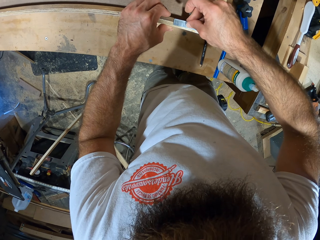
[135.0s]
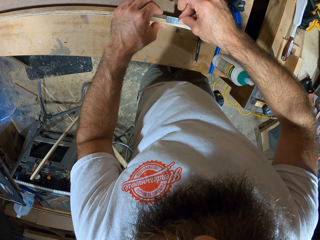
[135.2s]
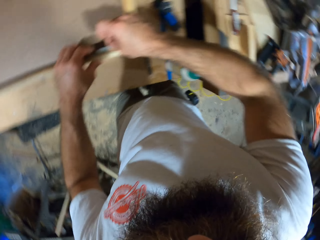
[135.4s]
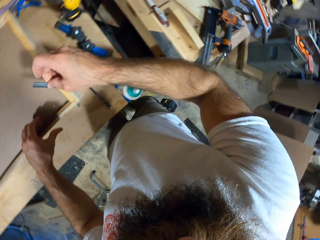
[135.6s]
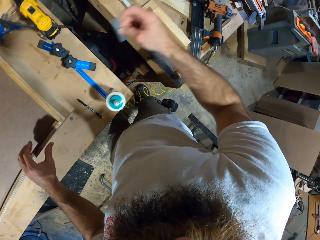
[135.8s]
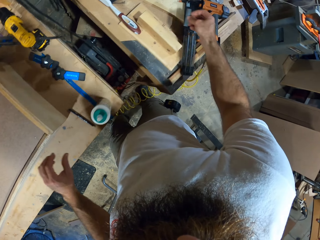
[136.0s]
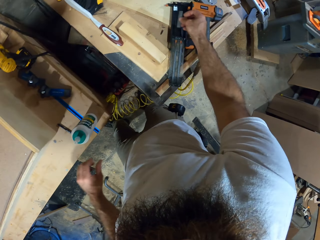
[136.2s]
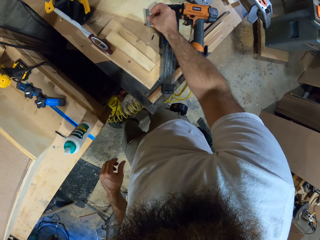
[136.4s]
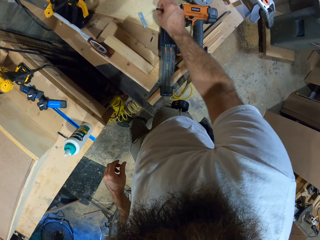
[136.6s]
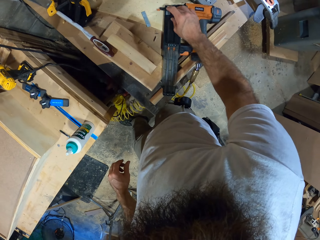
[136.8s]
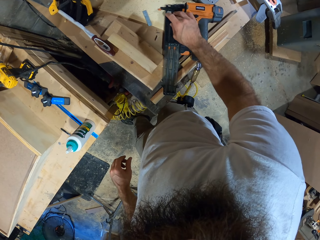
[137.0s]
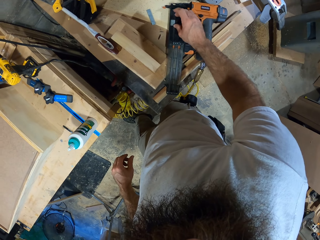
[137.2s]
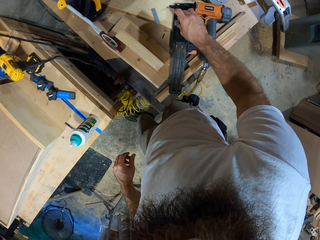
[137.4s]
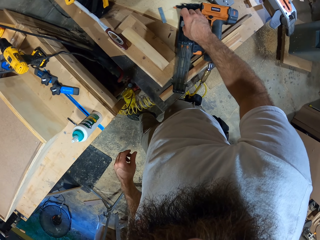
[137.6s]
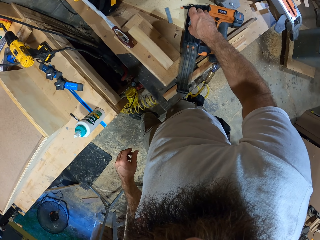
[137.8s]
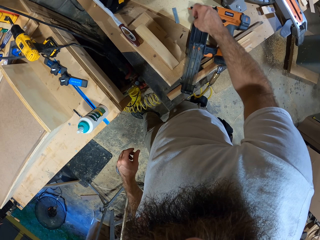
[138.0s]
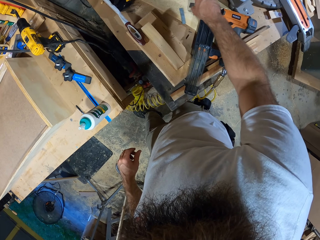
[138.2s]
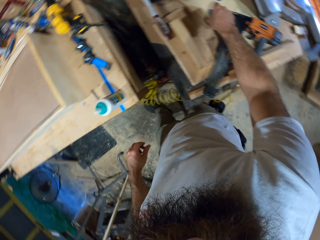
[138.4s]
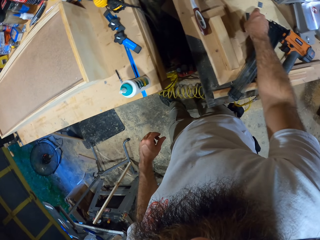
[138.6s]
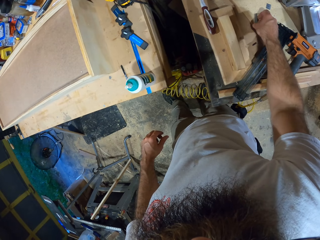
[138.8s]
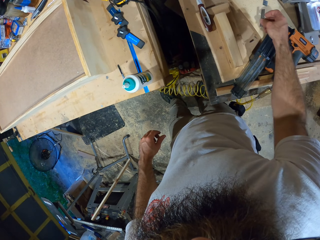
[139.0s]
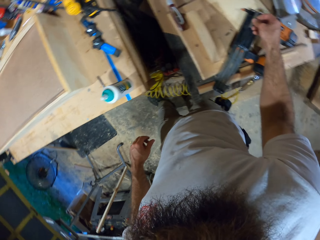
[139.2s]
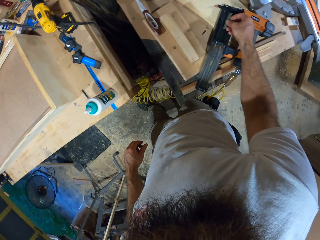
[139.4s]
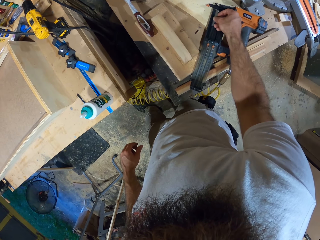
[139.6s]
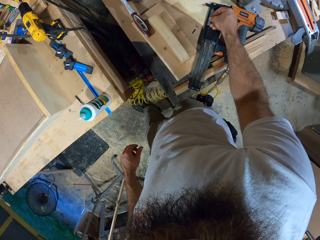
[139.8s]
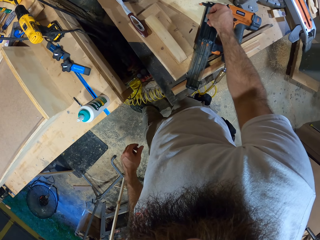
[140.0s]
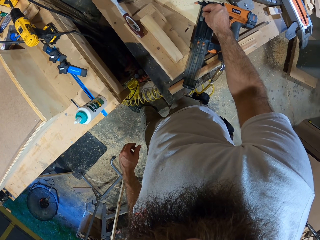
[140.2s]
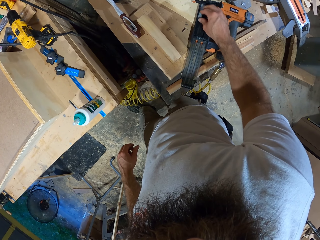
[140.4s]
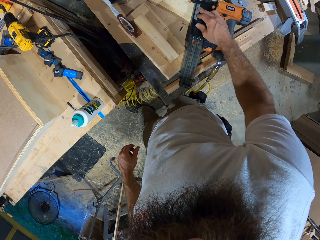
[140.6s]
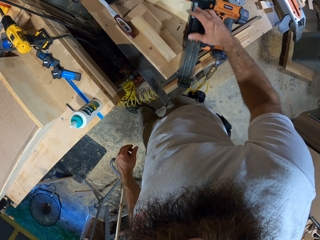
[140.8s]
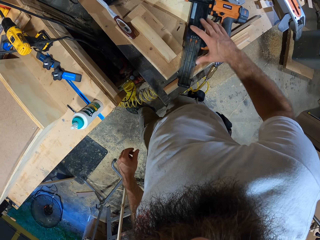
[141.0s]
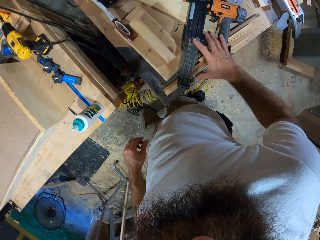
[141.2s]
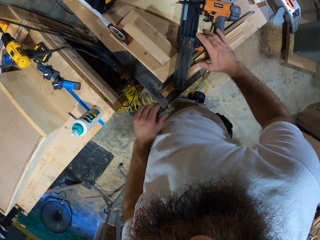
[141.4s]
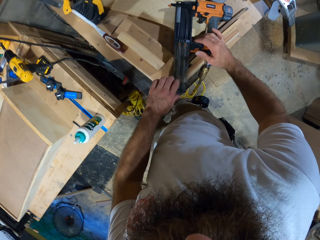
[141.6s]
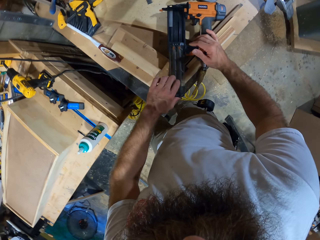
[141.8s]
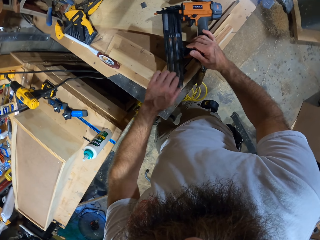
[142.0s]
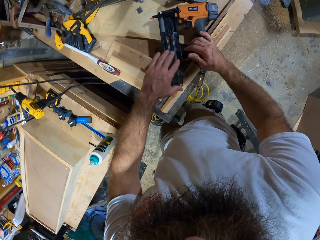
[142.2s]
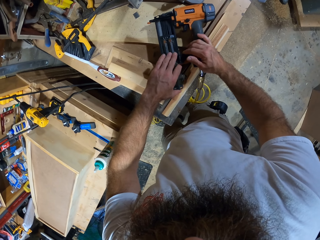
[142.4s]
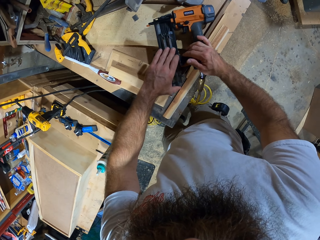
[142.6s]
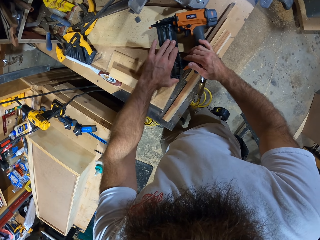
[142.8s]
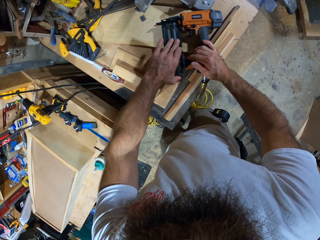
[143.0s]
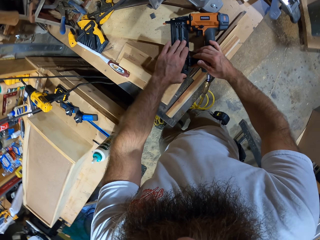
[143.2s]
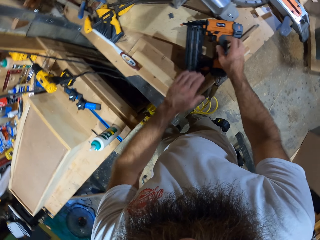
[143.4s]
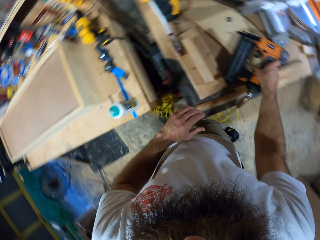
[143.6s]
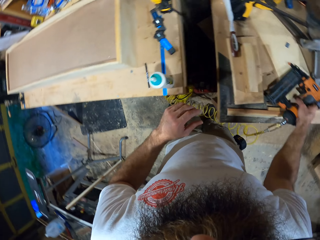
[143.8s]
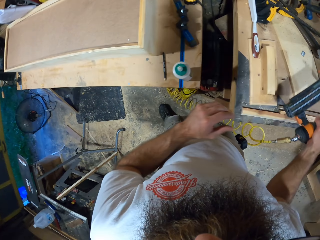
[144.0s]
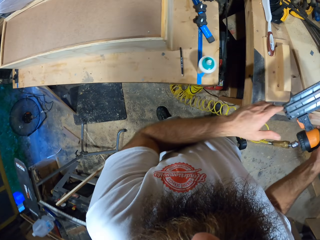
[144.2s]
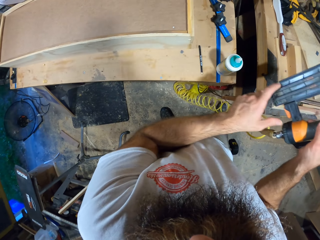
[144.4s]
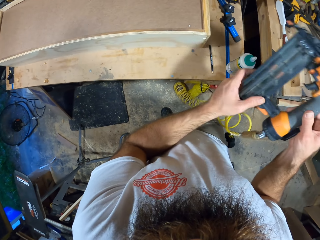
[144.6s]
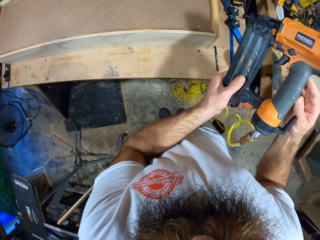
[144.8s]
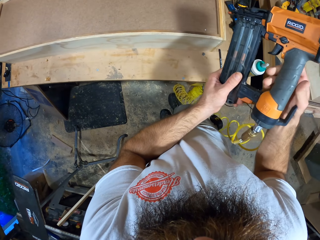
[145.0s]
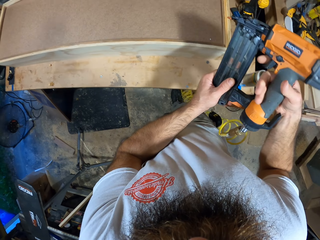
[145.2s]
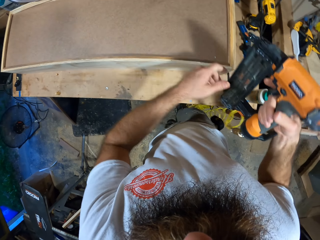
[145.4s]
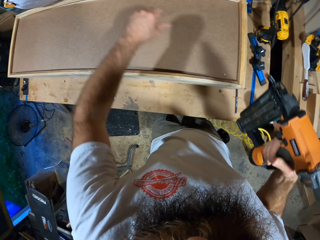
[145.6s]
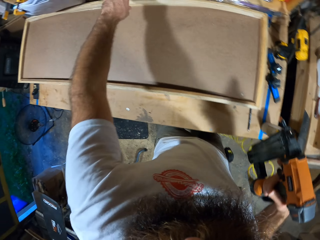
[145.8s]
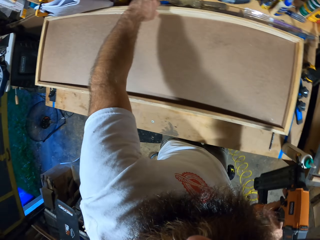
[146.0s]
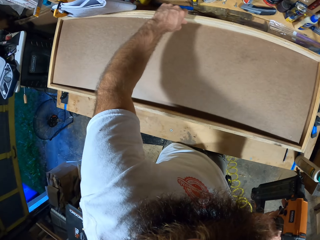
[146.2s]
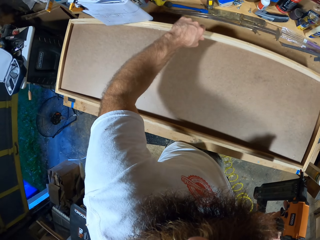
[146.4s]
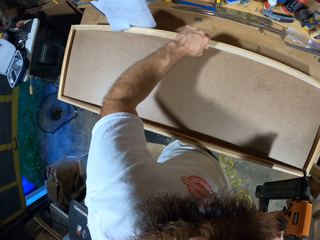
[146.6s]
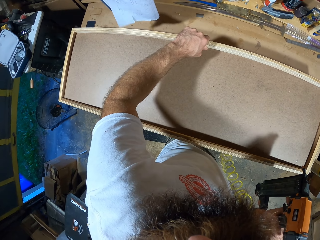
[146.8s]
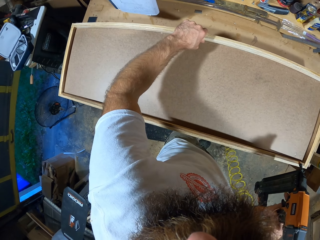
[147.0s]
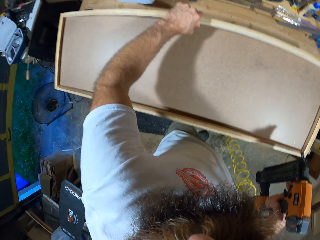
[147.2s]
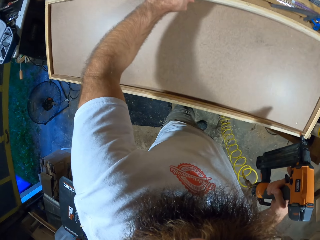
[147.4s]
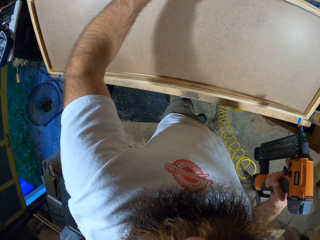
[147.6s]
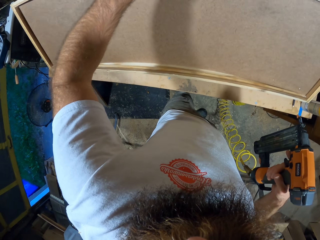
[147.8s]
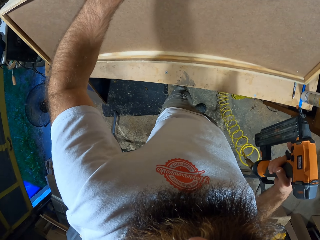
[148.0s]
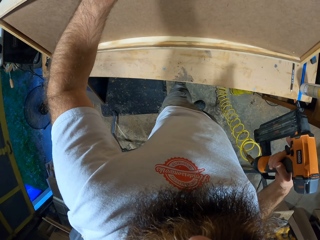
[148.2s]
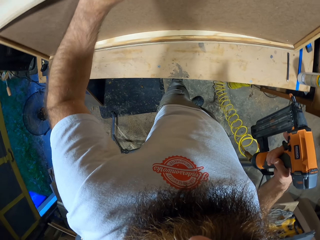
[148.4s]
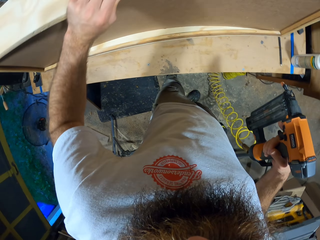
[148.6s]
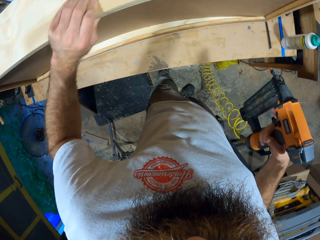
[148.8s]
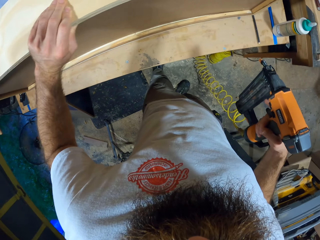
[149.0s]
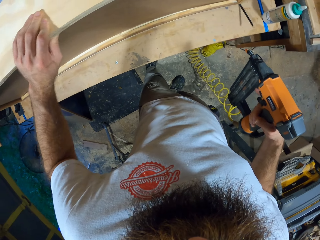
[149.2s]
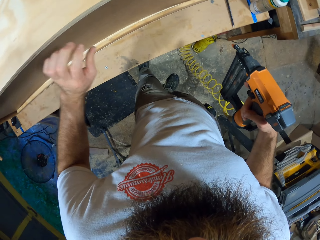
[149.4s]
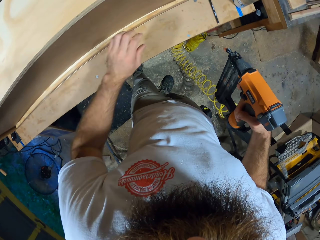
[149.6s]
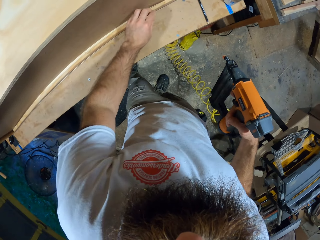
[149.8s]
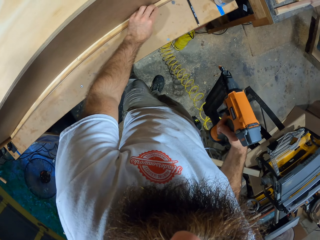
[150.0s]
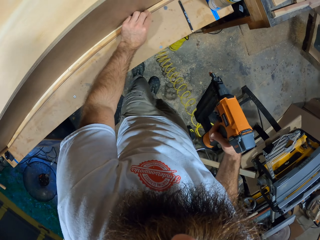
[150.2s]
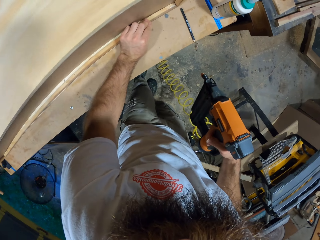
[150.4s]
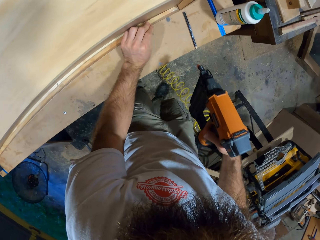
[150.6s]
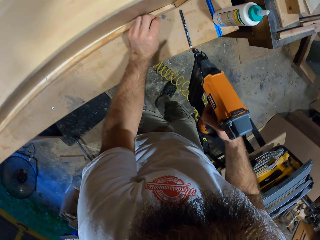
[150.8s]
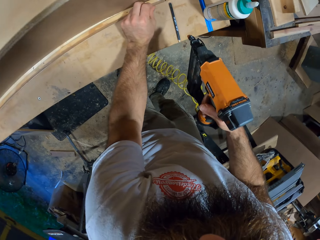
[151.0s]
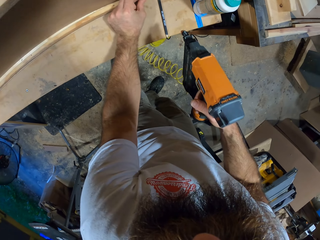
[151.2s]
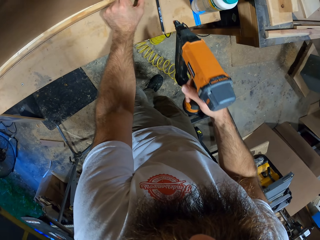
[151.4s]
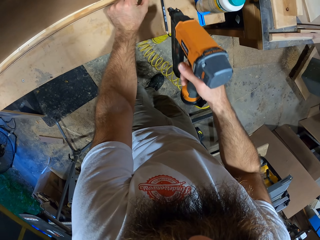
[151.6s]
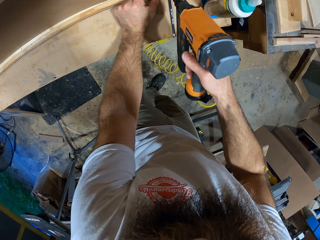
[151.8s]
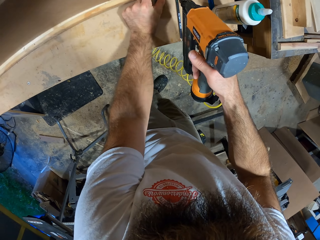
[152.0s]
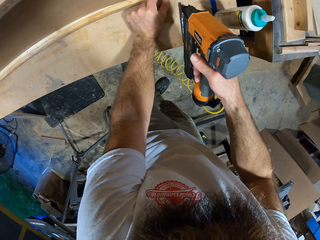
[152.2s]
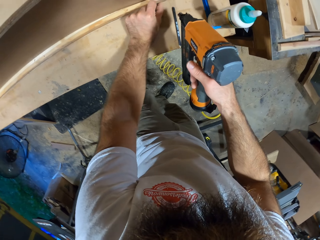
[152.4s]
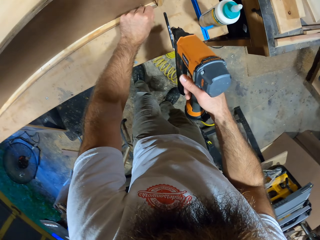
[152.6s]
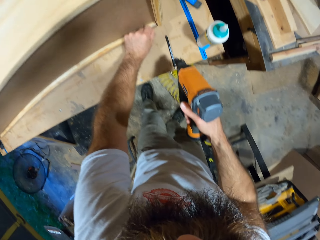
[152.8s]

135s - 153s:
The camera wearer drops the longer metal hinge on the workbench with his right hand. He takes the small blade. He takes the other blade. He fits the blade on the wood cutter. He carries a drilling machine with his right hand. He takes the blade. He lifts the structure. He stands the wooden frame with his left hand. He places his left hand on the wooden frame. He drills the wood. He pushes the wooden frame backwards with his left hand.

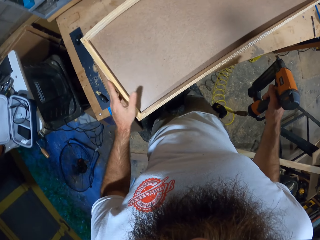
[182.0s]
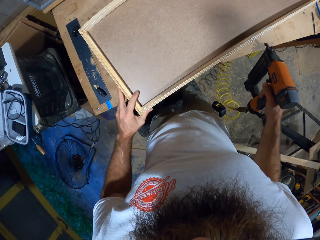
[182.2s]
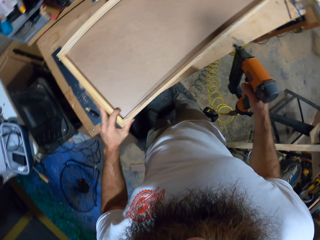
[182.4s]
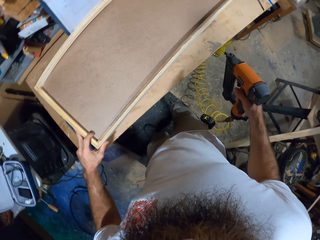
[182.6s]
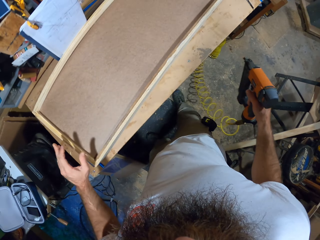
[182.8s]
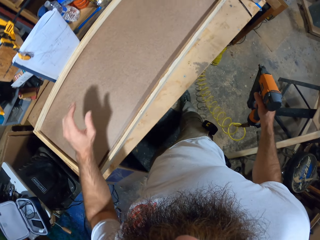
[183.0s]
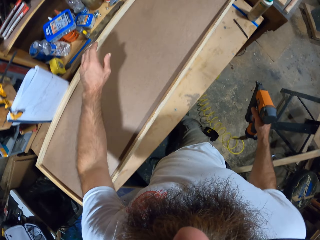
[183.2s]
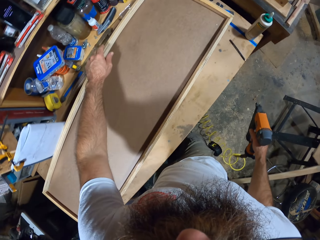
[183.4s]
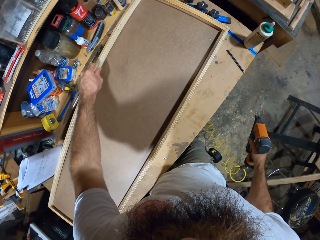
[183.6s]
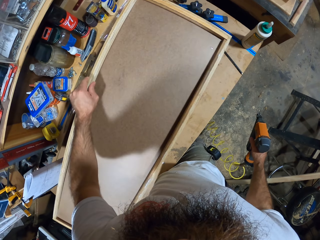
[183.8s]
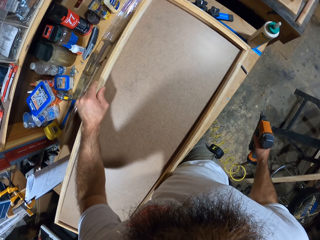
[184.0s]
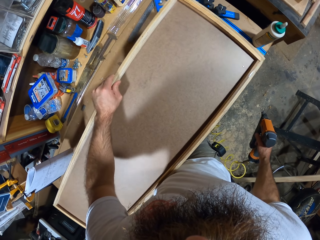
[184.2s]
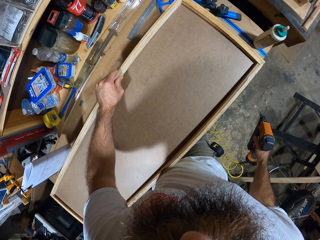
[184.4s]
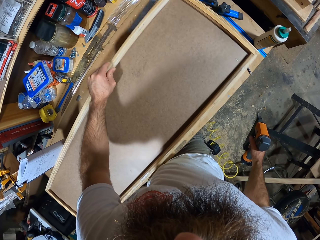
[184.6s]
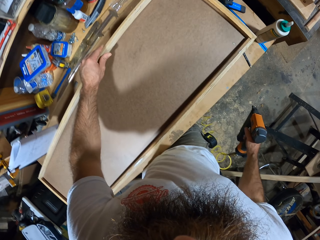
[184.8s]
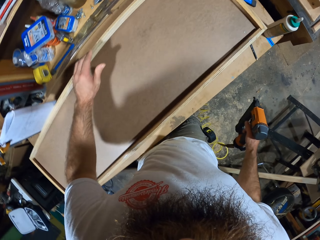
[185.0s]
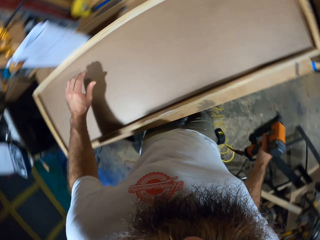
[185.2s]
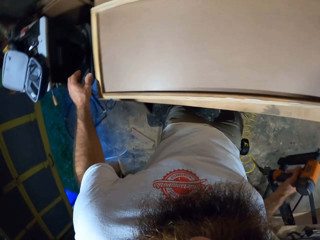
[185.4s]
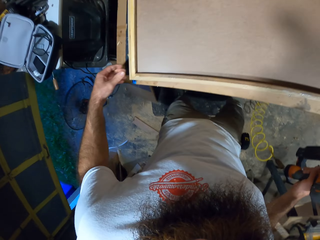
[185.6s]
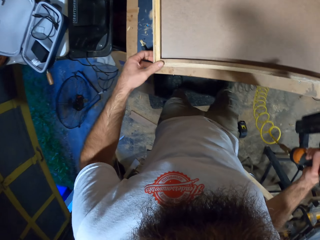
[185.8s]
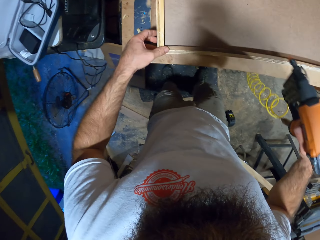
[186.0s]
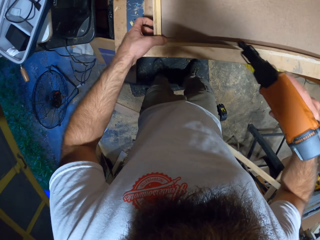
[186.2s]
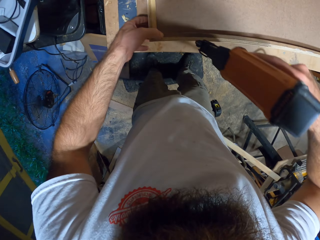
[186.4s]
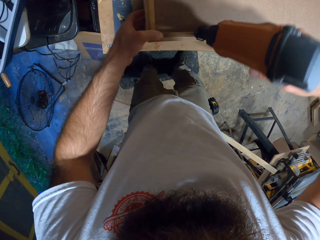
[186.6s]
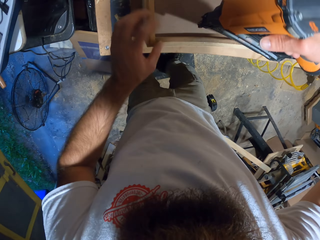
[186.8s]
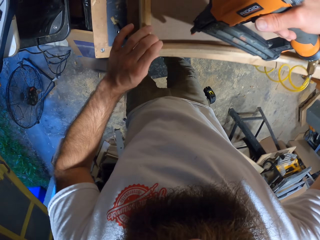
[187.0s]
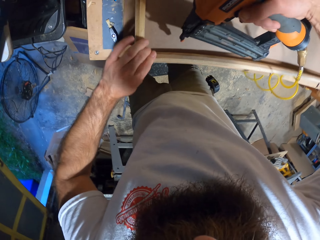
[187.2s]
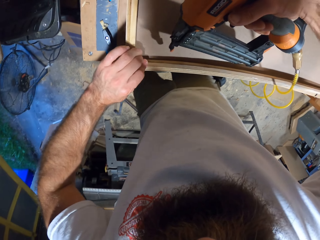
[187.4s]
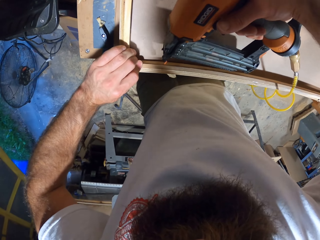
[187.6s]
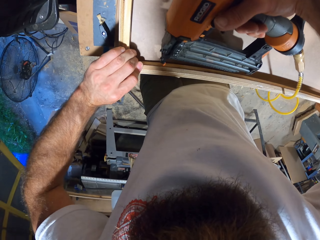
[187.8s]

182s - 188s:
The camera wearer moves the structure. He holds the wooden frame with his left hand.
